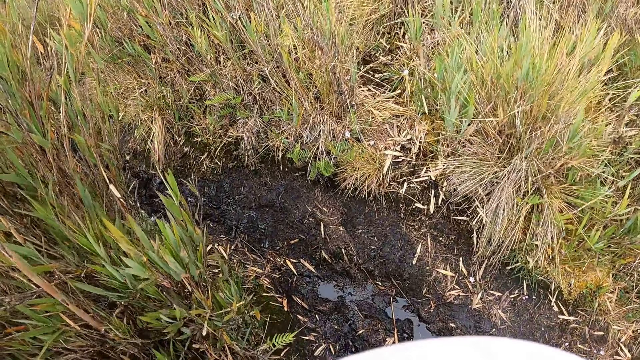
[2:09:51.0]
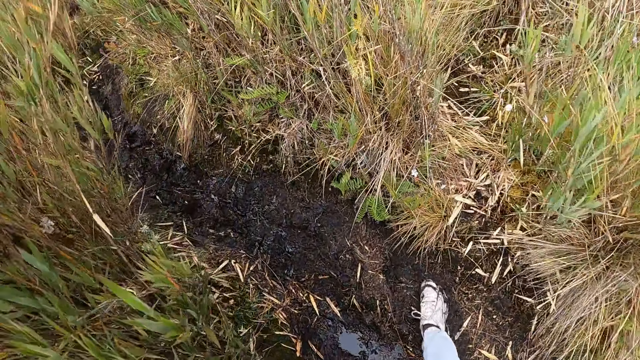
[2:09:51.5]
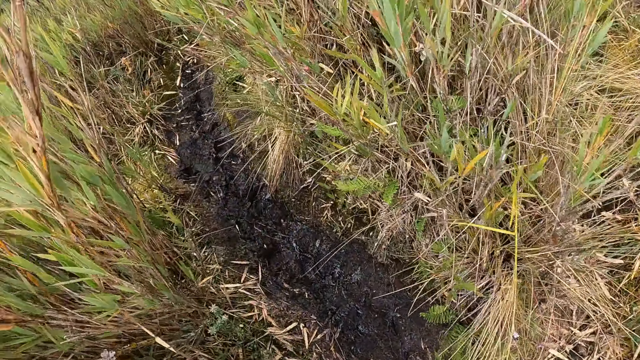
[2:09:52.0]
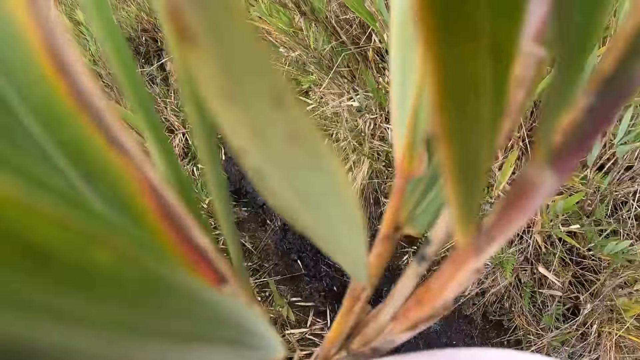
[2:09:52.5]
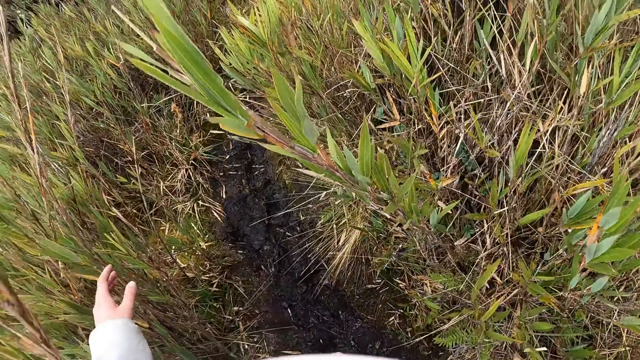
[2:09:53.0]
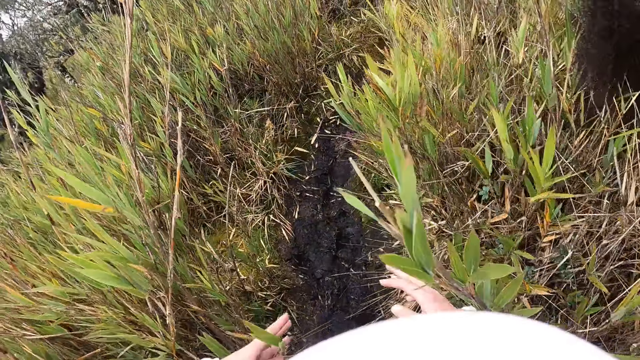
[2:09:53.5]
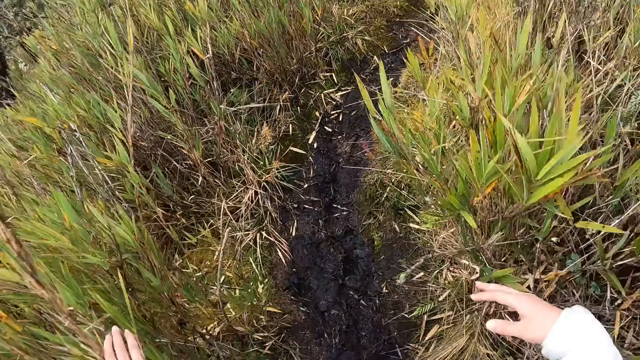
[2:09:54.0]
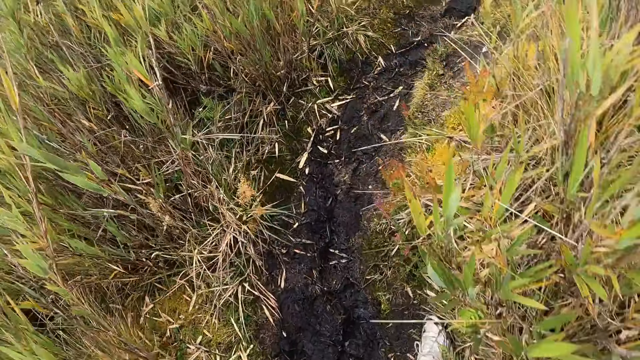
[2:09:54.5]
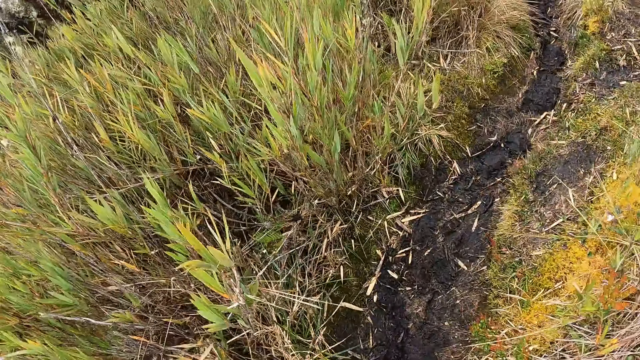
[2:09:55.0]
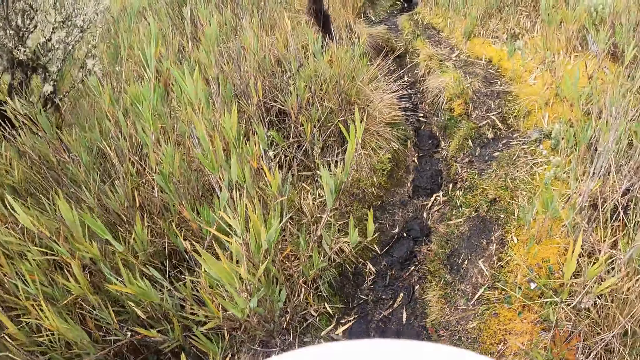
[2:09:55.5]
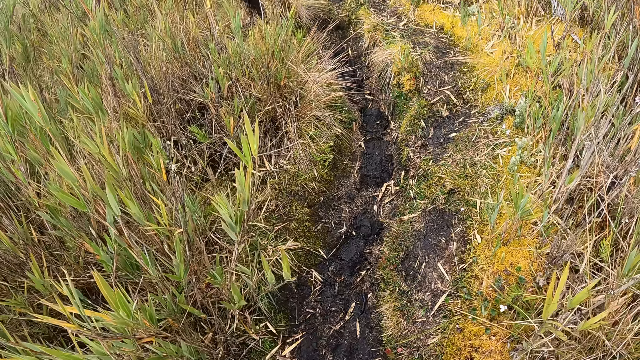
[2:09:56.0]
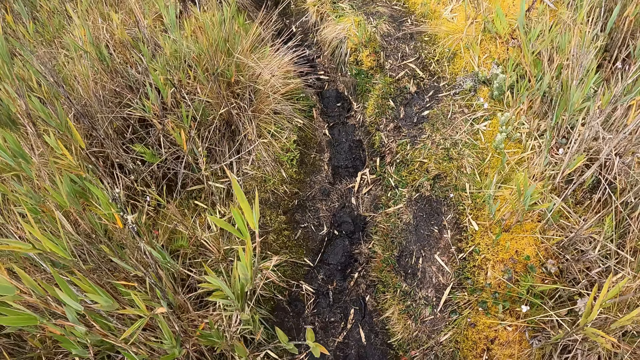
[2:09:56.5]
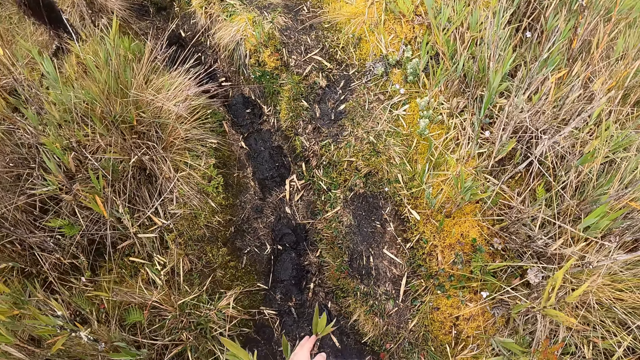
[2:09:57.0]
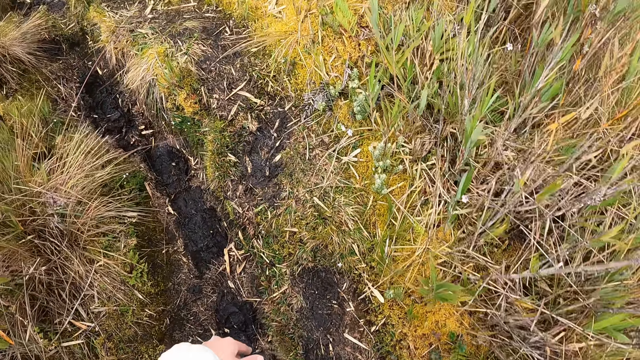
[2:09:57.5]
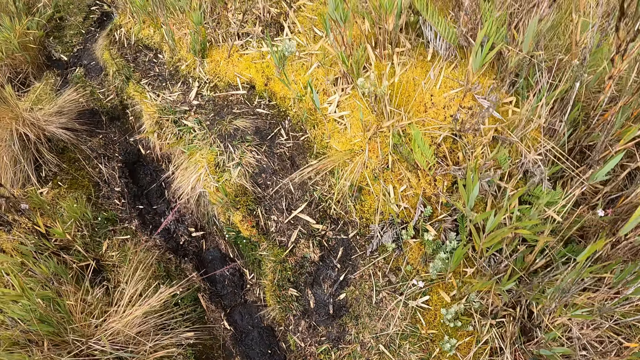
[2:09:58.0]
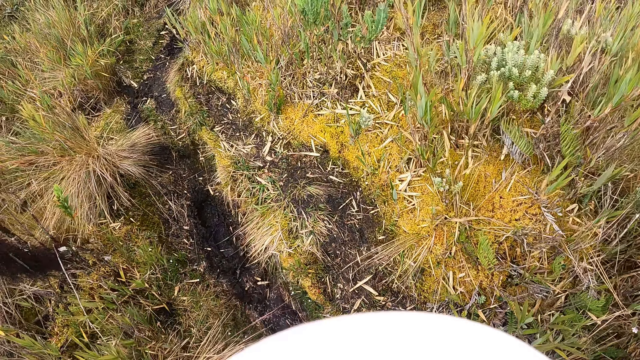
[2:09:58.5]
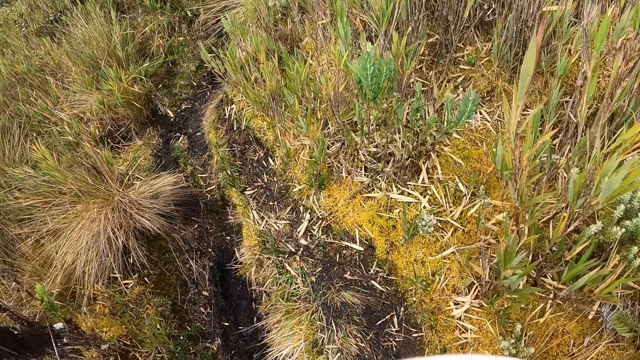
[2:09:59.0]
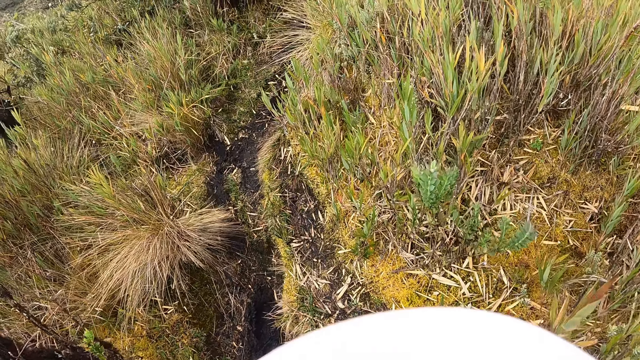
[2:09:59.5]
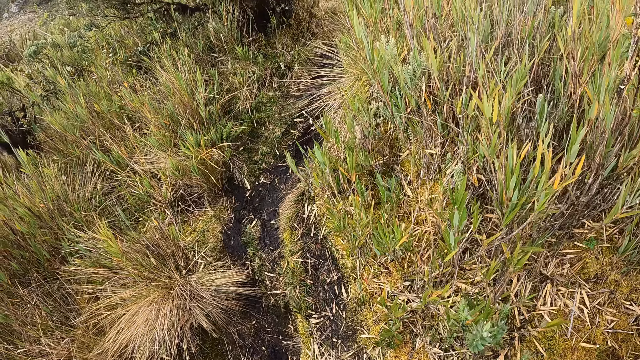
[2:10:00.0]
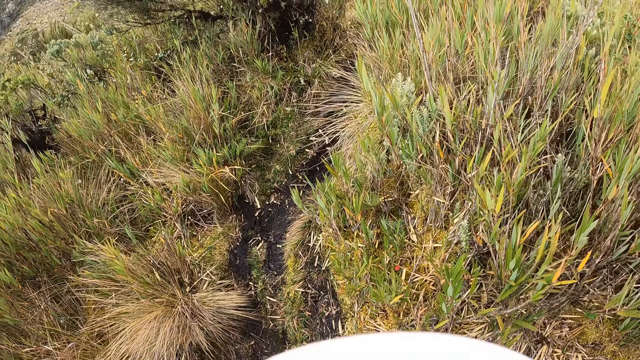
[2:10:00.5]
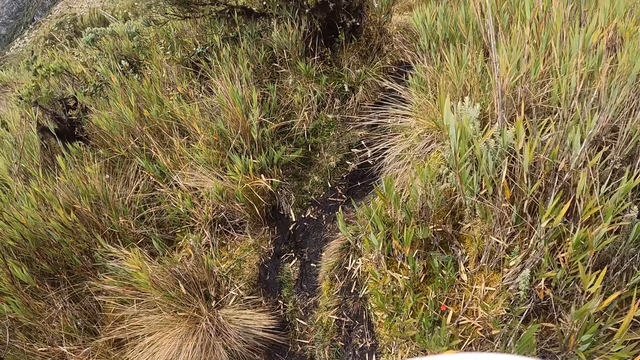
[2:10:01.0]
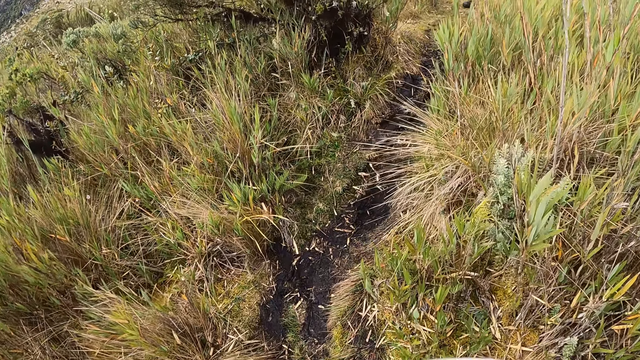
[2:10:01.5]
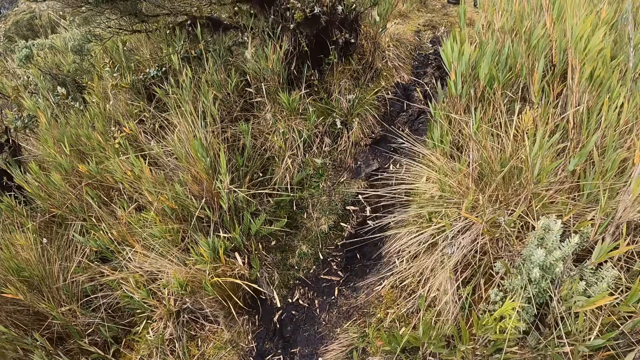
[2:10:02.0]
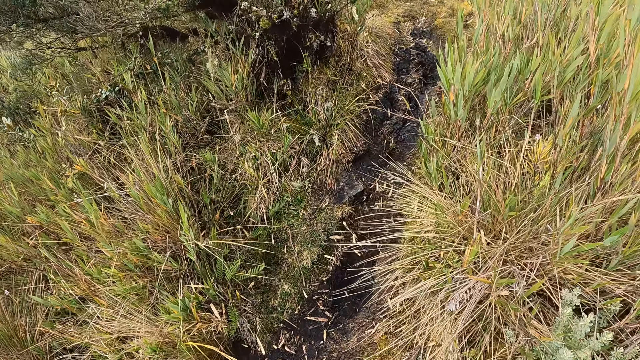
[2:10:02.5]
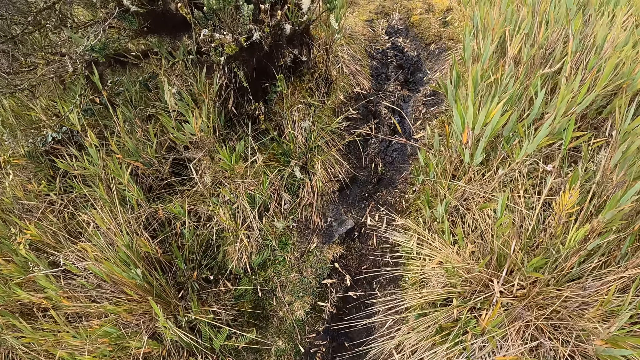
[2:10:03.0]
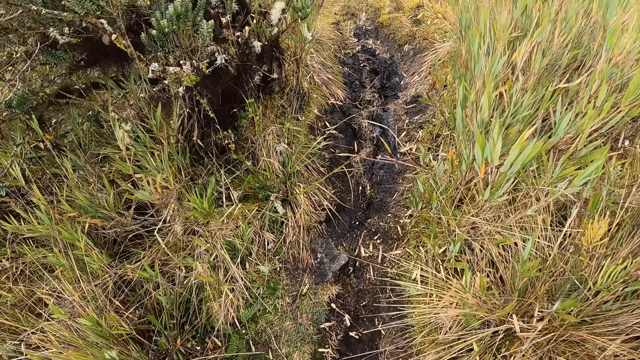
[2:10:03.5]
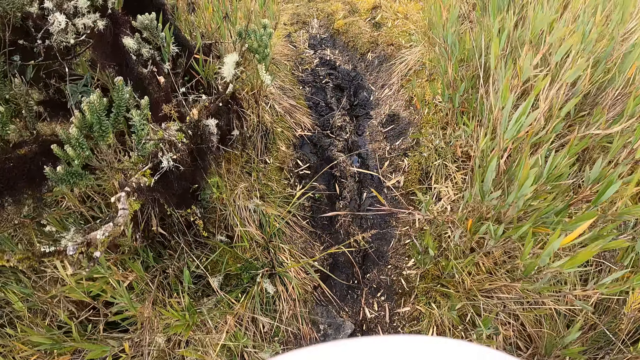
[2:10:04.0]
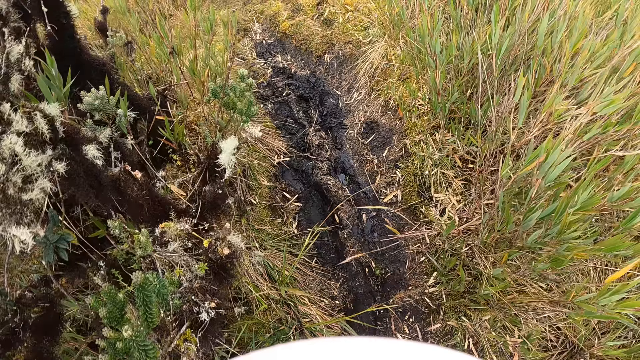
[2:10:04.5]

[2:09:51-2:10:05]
The camera wearer pushes grasses with both hands. They climb up a hill. They walk on the hill.

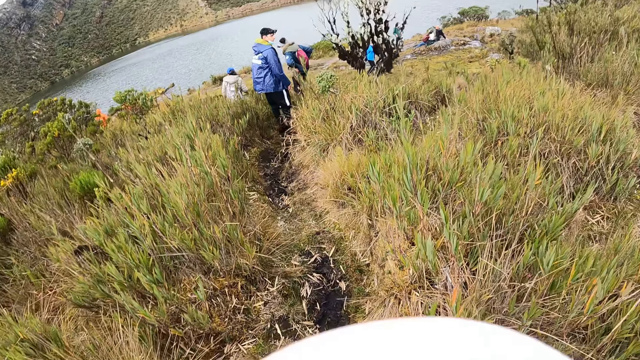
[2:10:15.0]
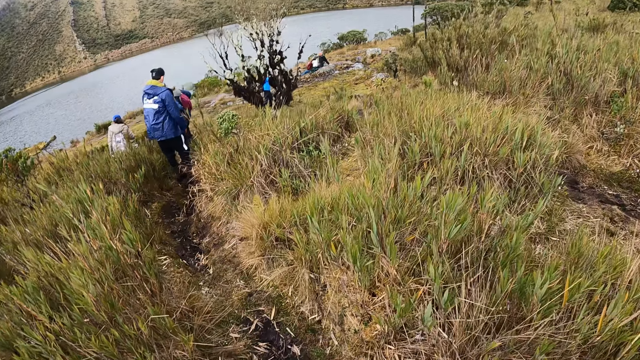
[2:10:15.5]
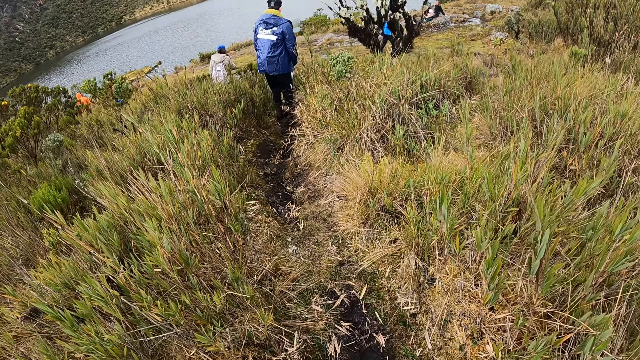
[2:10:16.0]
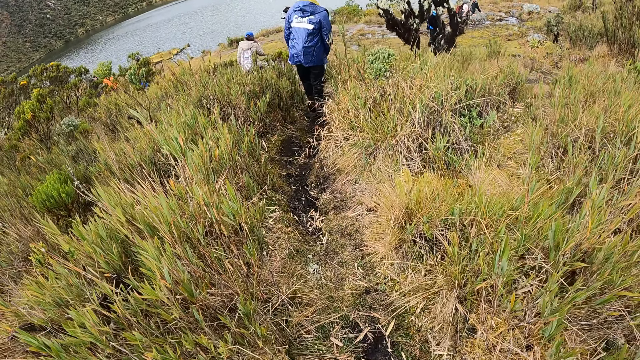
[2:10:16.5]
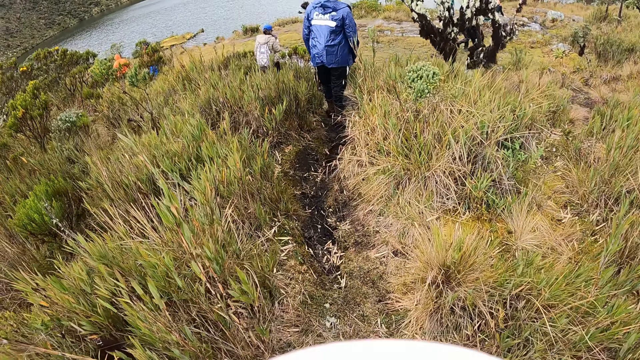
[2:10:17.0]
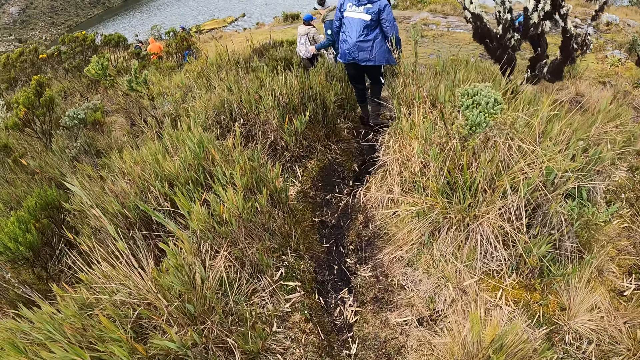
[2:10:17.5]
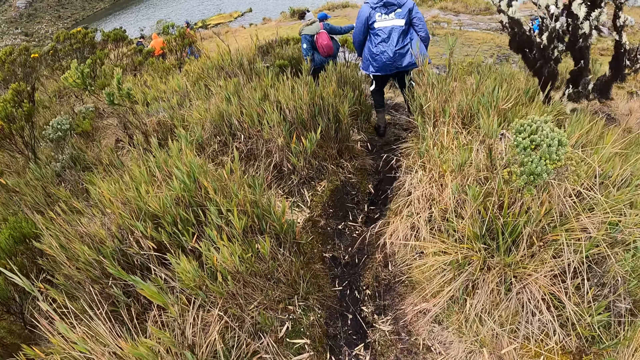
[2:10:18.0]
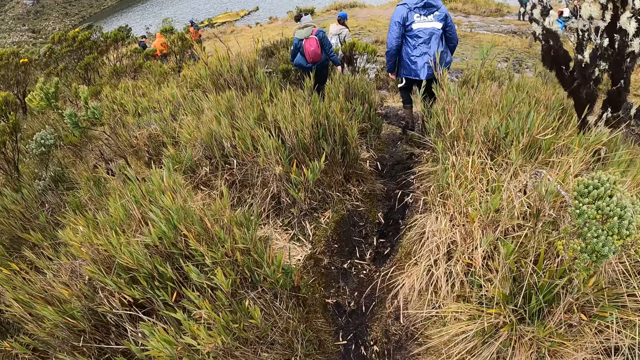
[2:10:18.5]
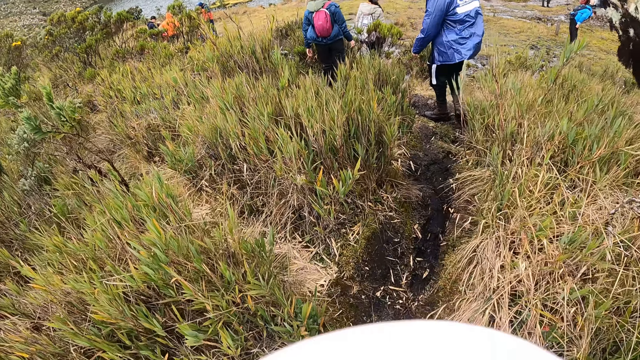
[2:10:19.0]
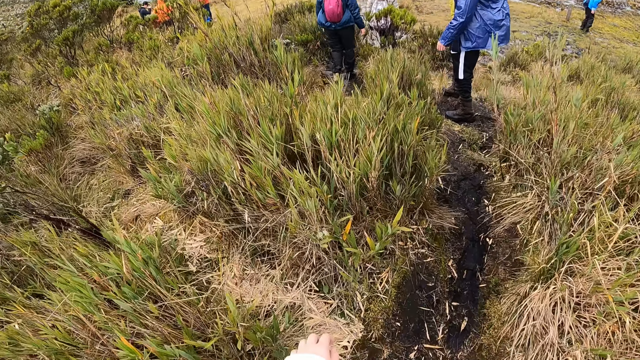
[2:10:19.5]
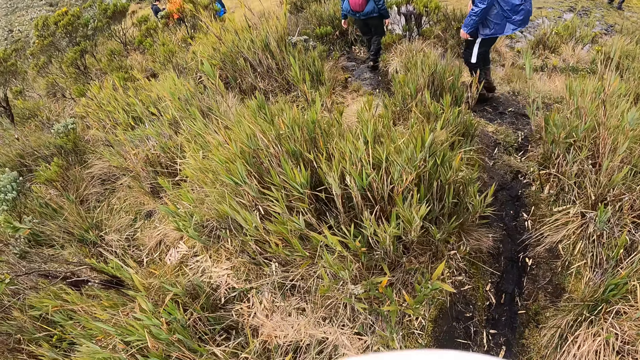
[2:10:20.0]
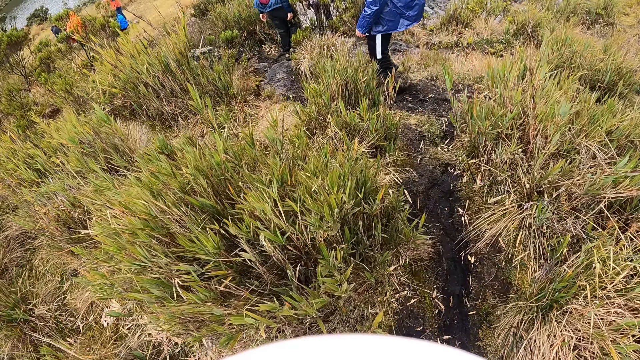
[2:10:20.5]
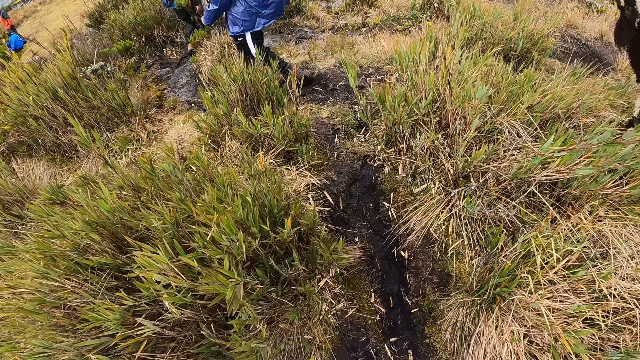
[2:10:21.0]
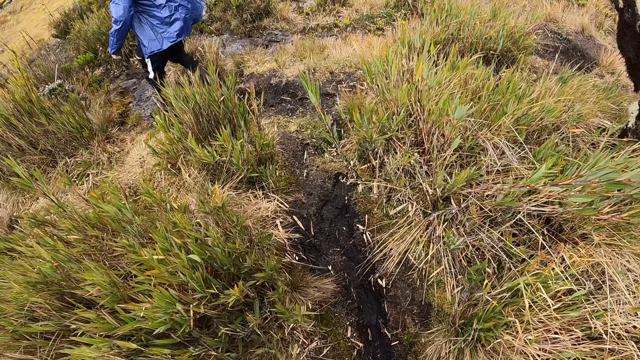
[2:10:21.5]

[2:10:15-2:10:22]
A person walks to the dam. The camera wearer walks to the dam.
